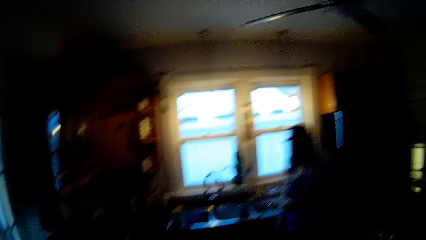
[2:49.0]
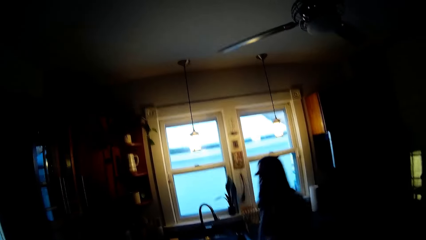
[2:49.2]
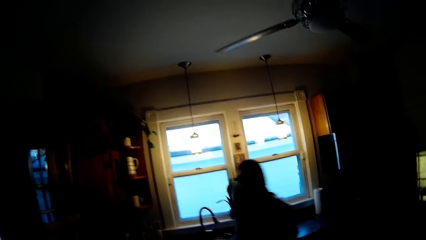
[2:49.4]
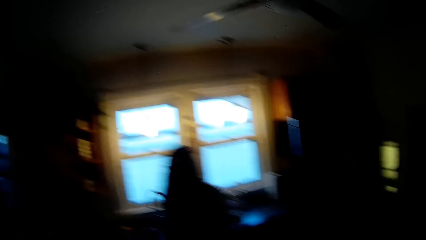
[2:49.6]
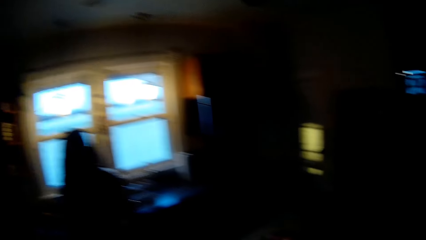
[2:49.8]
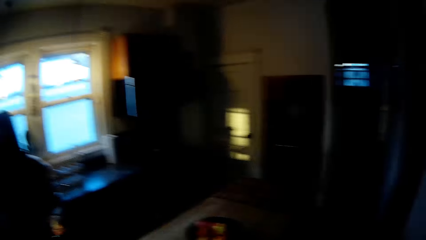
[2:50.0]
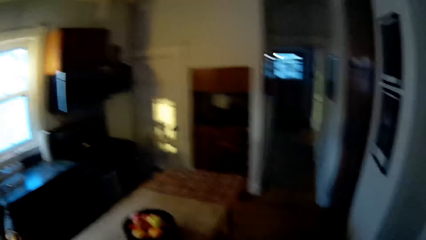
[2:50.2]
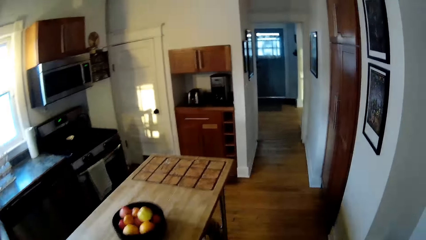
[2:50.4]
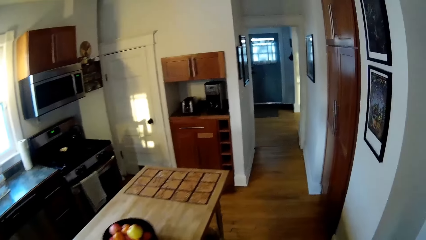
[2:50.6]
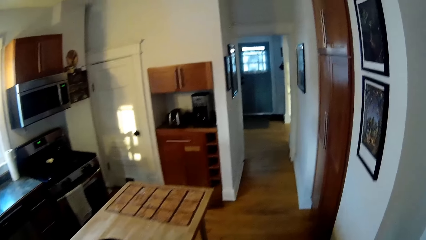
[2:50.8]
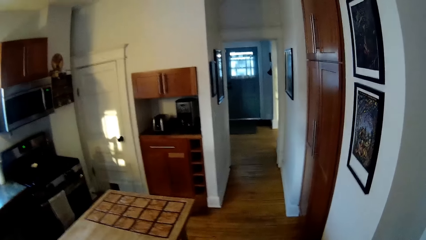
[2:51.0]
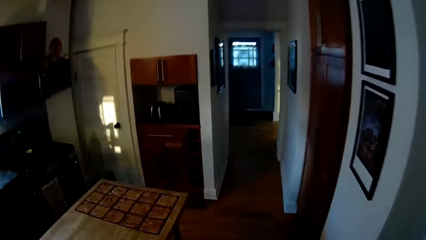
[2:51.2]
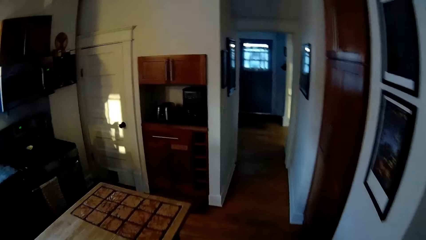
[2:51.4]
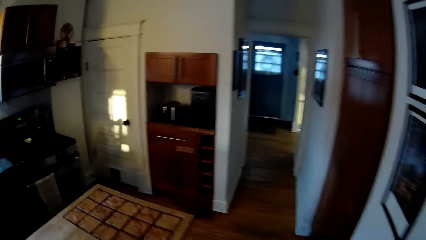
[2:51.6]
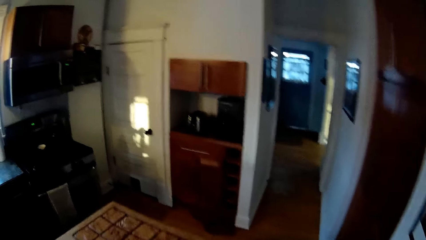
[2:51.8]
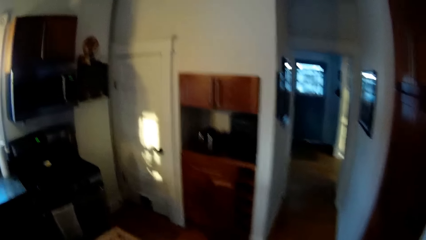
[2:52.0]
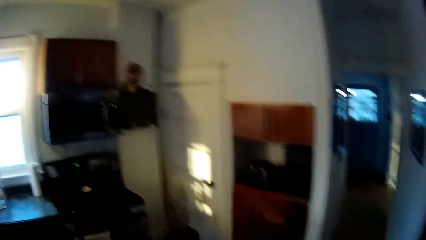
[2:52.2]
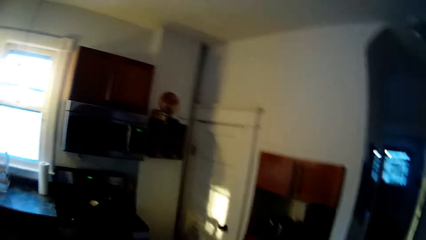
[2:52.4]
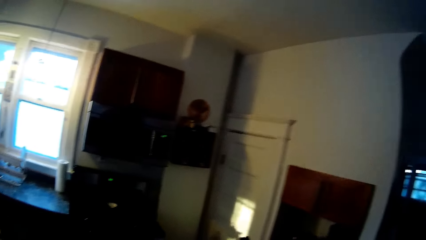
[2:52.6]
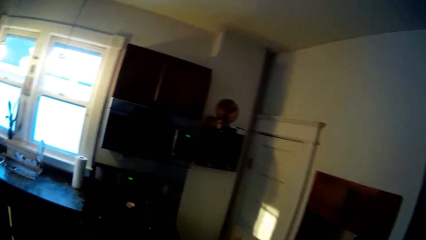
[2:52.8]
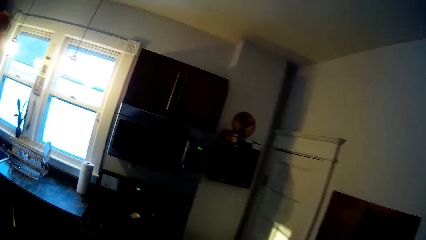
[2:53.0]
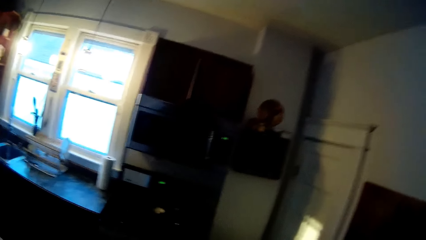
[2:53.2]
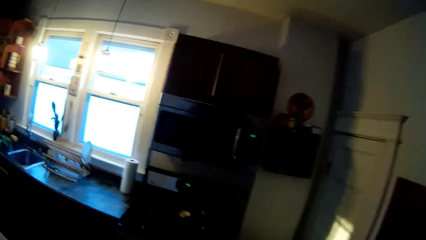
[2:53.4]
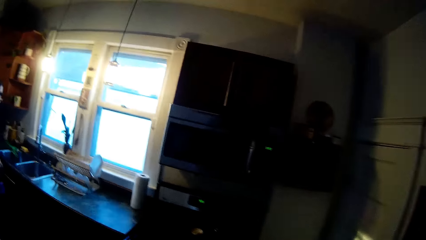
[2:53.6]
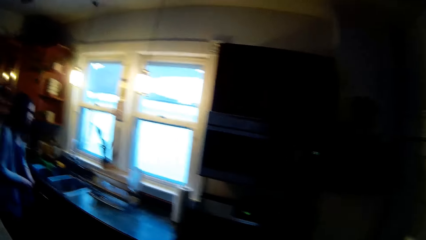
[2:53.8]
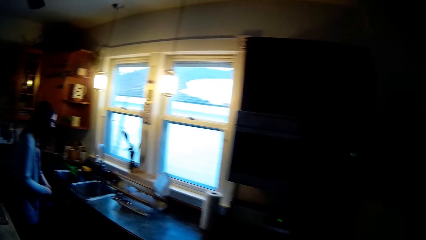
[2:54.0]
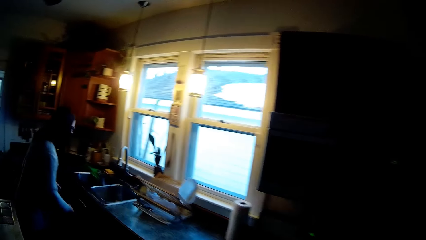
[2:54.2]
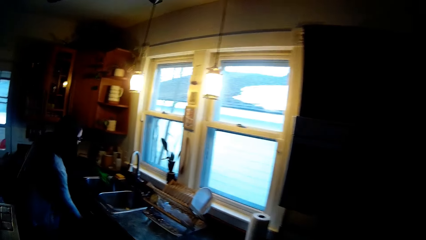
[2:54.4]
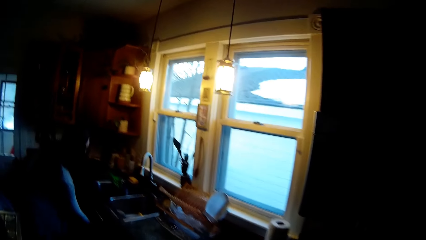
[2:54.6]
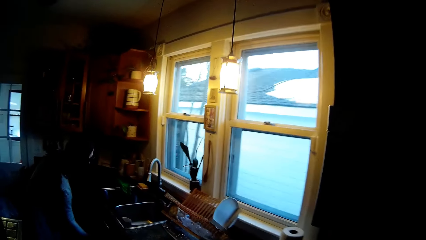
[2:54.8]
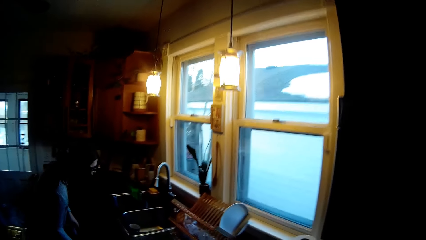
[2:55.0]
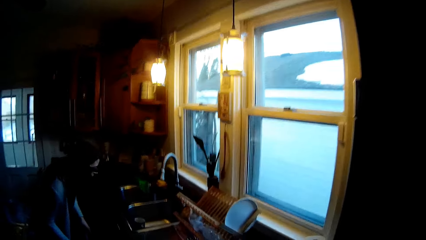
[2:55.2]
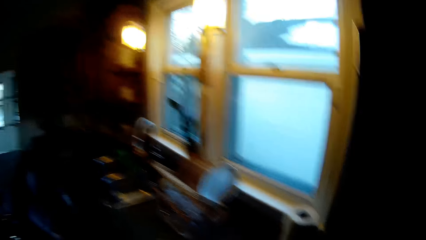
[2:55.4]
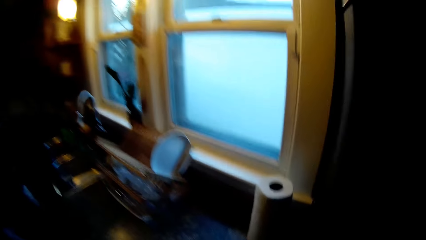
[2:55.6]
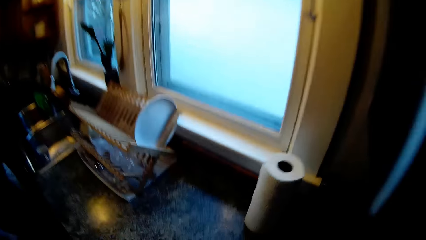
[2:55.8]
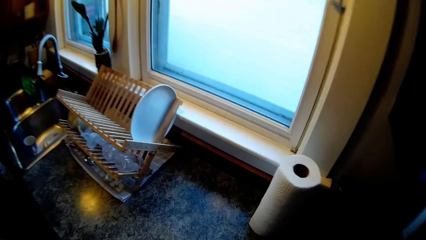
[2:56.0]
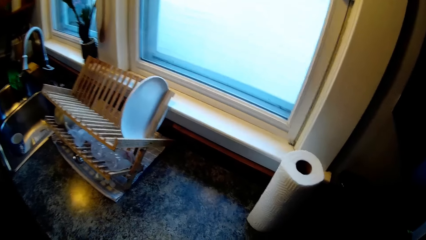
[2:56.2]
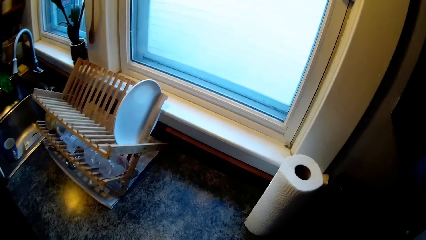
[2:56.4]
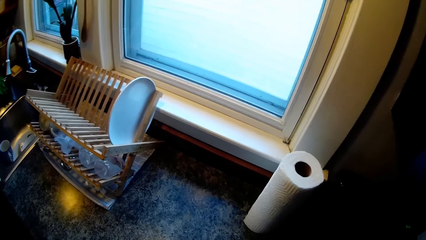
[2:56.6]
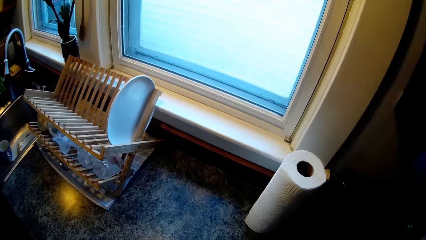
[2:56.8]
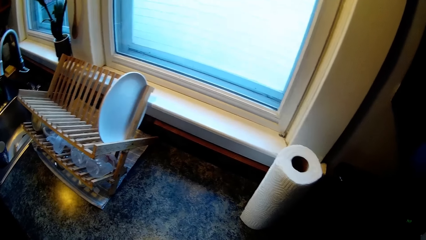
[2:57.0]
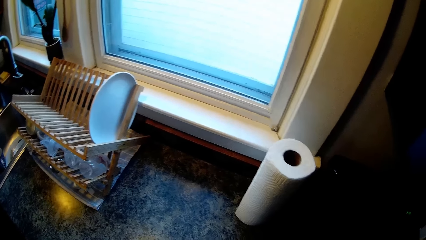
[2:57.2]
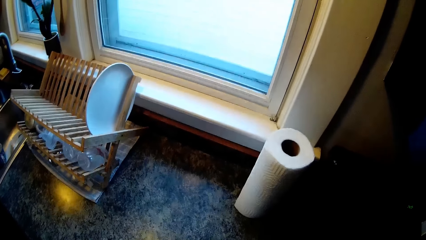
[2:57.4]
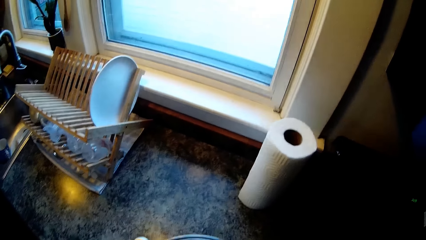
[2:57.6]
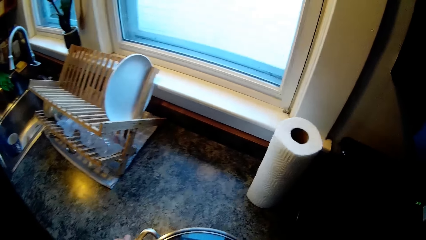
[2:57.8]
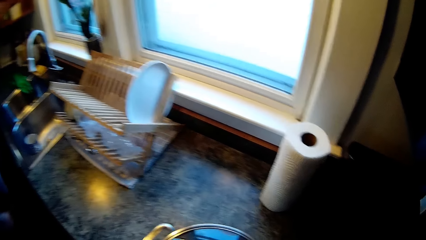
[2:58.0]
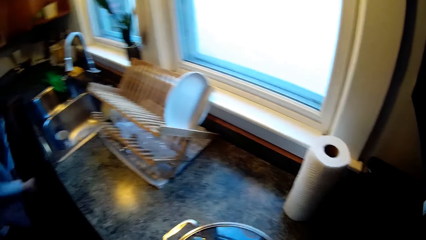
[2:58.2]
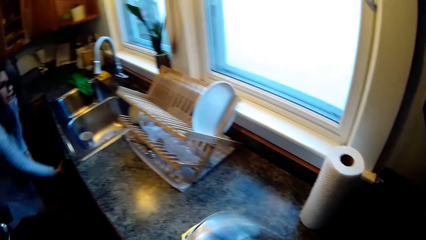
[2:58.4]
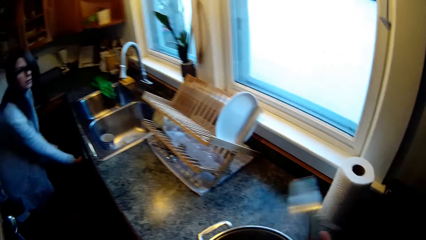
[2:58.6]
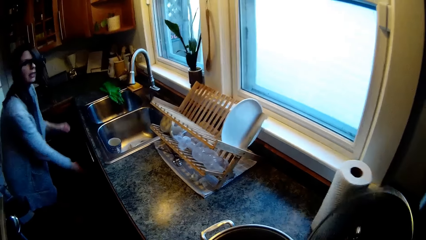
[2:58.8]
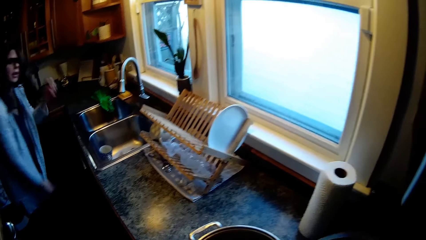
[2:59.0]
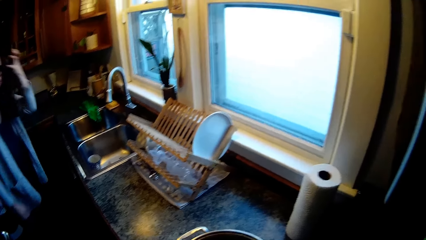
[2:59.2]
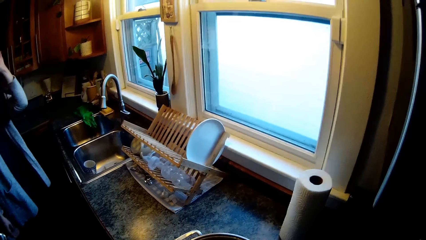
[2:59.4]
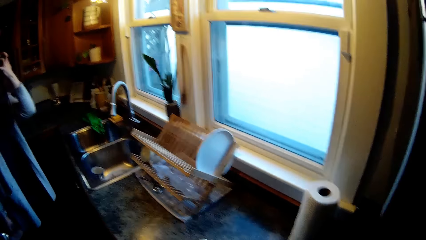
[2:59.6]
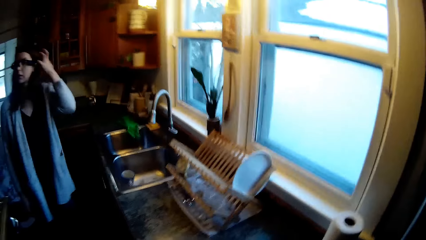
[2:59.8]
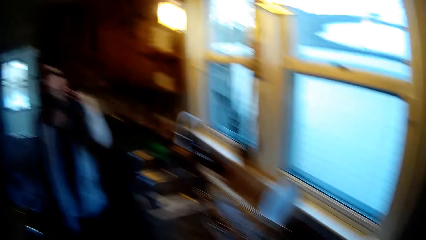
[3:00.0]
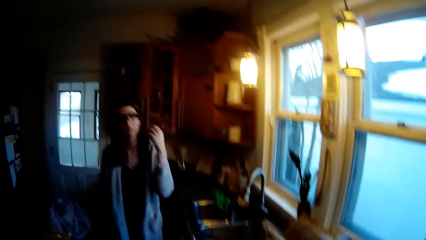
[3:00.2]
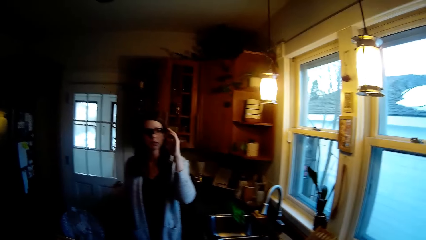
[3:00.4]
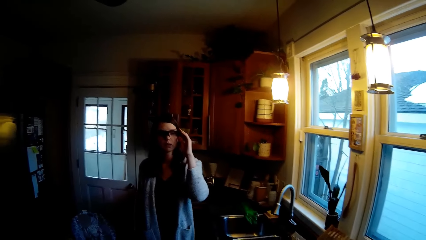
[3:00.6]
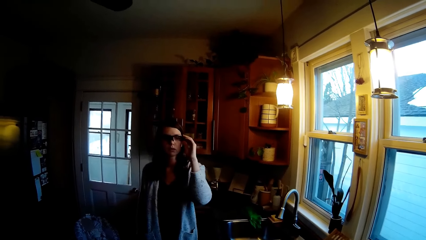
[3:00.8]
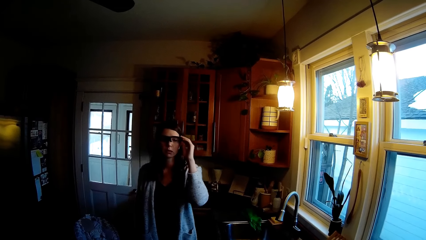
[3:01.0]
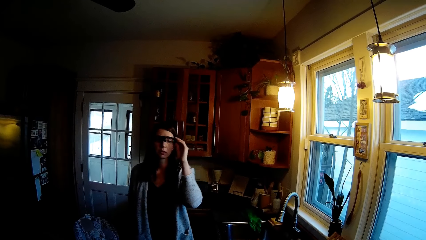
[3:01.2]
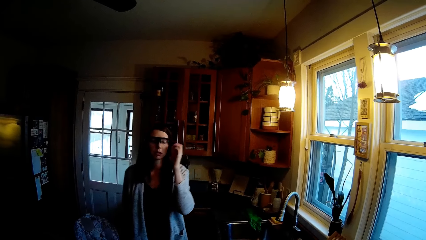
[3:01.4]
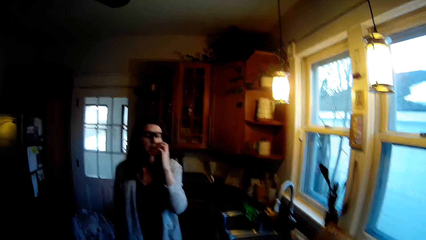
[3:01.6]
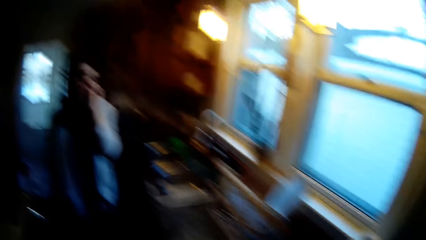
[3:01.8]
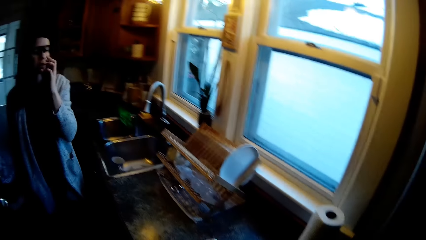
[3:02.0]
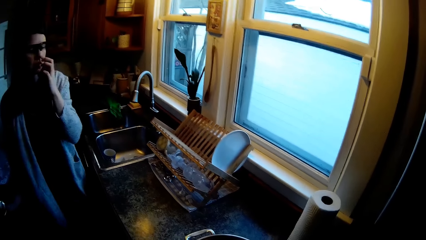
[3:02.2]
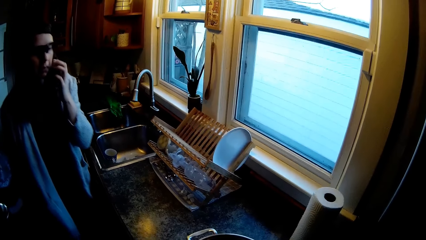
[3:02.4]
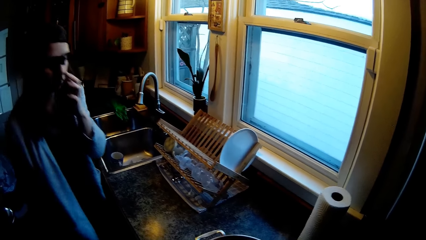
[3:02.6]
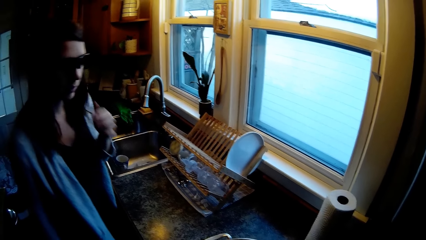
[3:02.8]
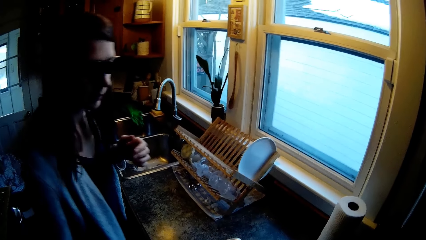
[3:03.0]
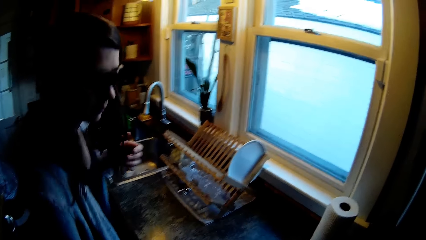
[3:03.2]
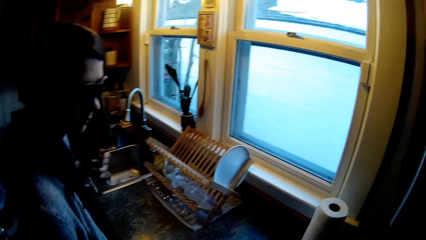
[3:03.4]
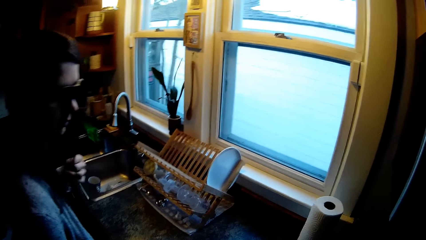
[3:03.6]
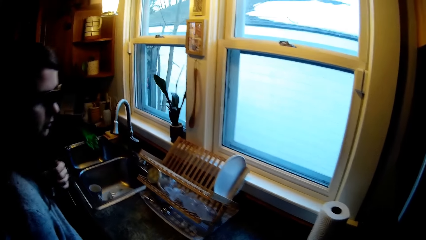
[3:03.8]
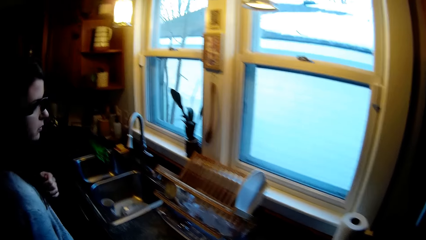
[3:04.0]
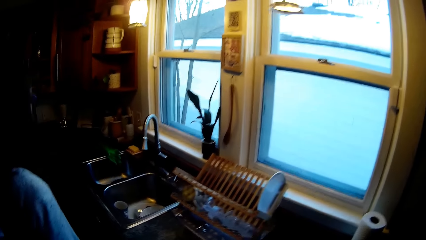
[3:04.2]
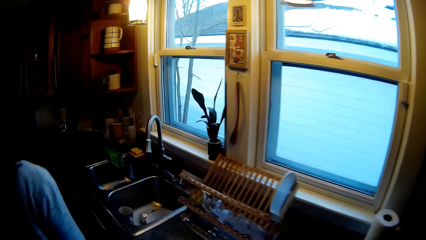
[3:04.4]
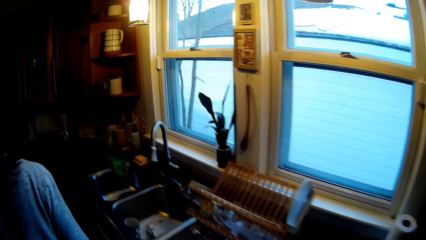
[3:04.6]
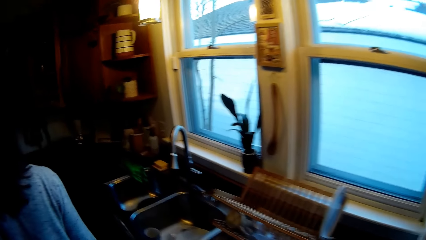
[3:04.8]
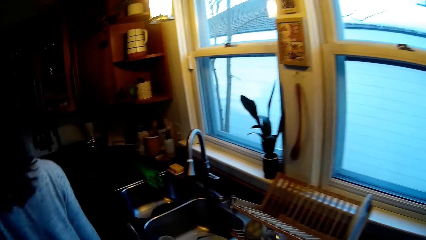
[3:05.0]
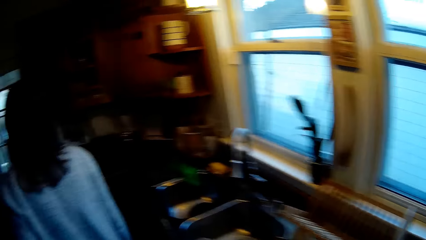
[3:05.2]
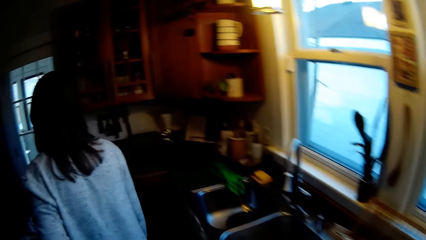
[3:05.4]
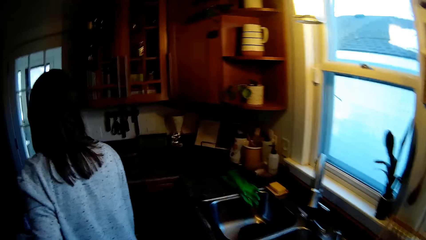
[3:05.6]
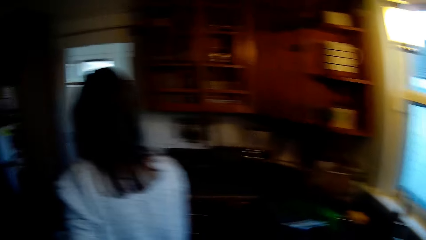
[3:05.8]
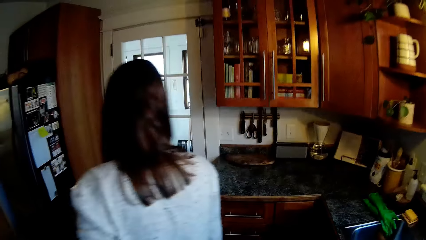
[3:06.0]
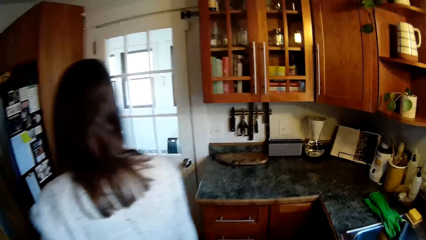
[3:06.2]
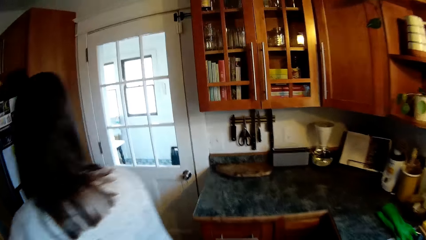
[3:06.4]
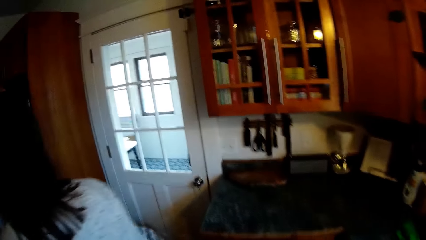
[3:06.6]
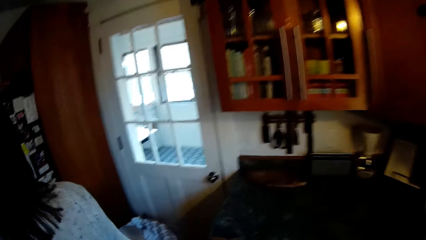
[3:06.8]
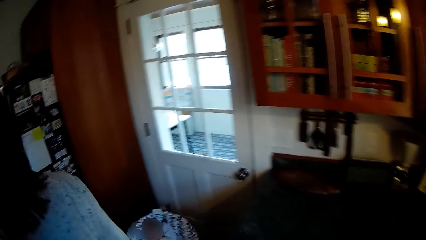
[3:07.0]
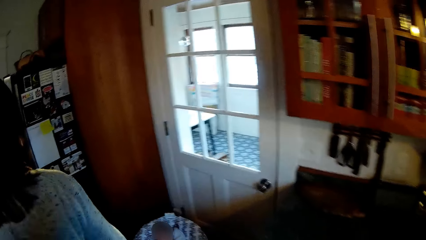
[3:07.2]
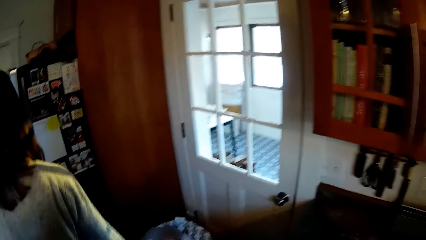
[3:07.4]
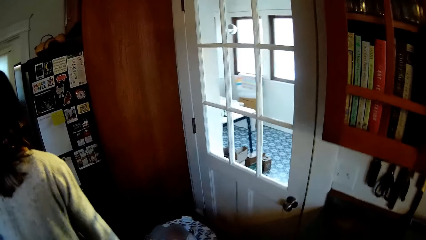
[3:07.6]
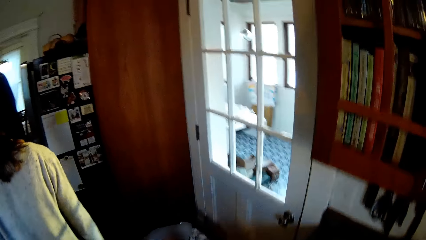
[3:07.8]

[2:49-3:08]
The camera wearer looks around and moves around the room. A woman wipes something with an object. The camera wearer drops the pot on the kitchen countertop with both hands. He opens the lid of the pot on the kitchen countertop with his right hand. He does something. The woman adjusts the spectacles with the left hand, touches the face with the left hand, does something, and moves around the room.
